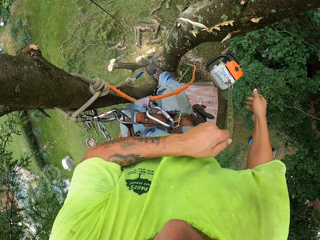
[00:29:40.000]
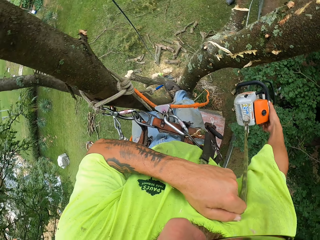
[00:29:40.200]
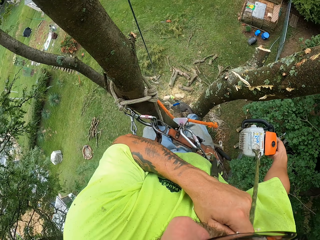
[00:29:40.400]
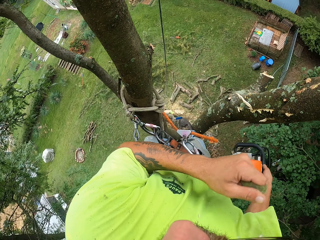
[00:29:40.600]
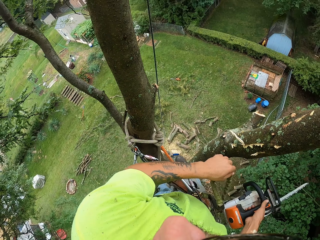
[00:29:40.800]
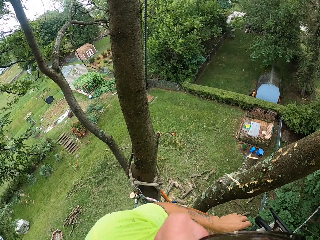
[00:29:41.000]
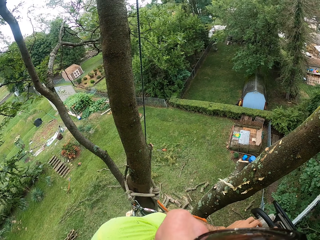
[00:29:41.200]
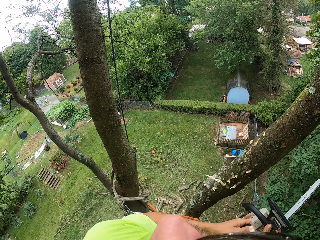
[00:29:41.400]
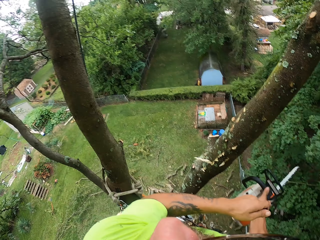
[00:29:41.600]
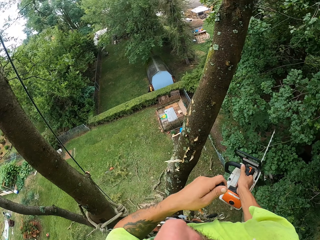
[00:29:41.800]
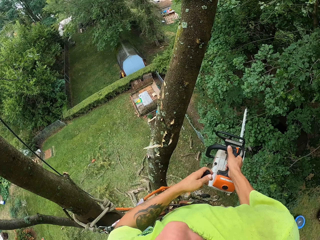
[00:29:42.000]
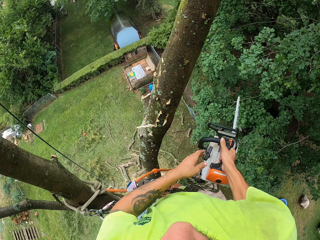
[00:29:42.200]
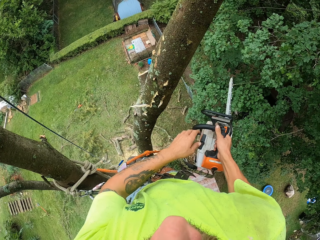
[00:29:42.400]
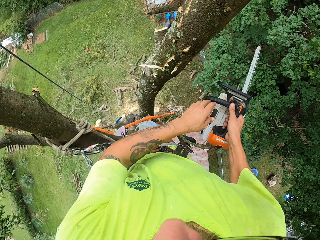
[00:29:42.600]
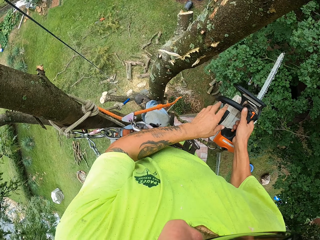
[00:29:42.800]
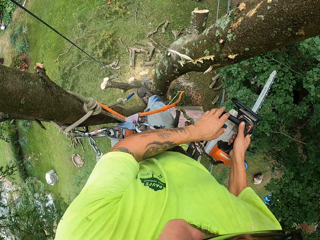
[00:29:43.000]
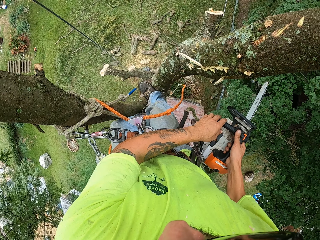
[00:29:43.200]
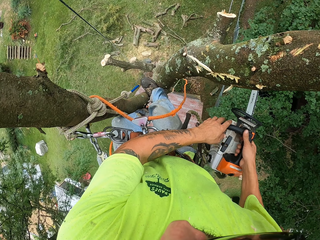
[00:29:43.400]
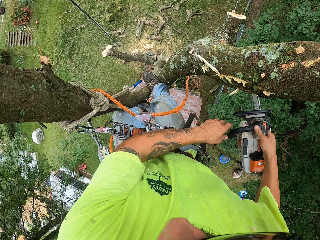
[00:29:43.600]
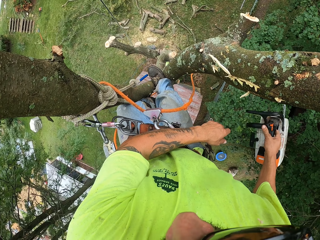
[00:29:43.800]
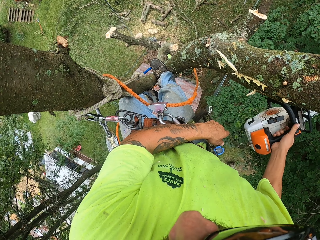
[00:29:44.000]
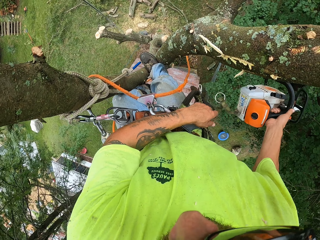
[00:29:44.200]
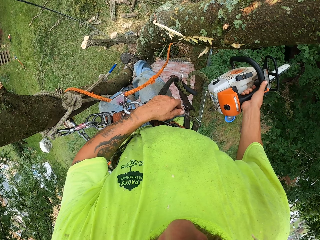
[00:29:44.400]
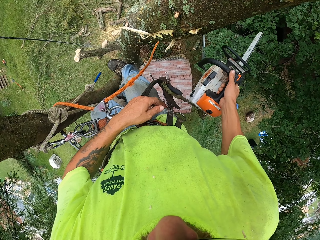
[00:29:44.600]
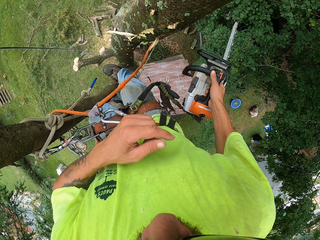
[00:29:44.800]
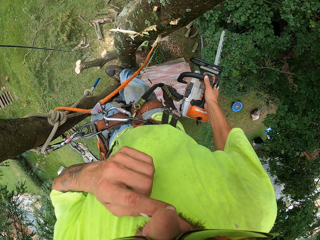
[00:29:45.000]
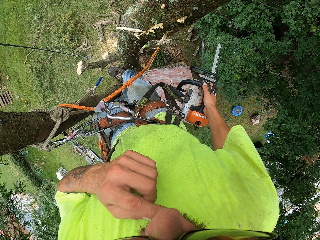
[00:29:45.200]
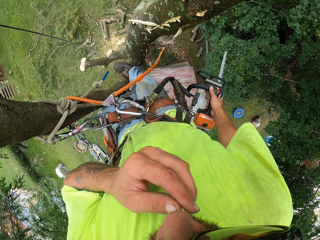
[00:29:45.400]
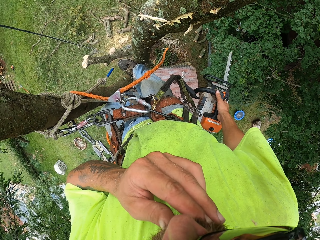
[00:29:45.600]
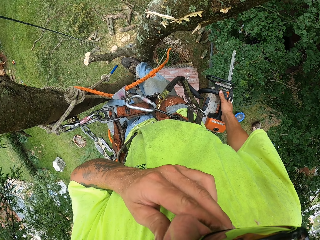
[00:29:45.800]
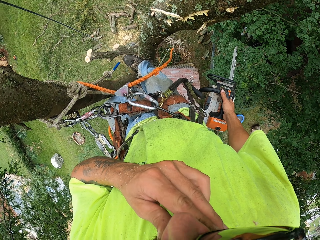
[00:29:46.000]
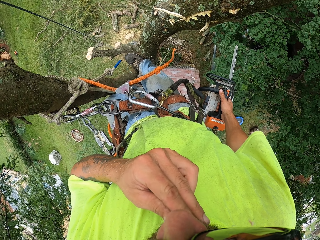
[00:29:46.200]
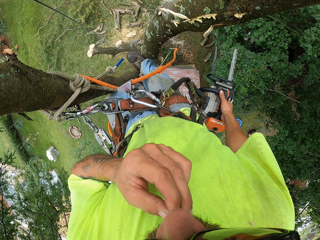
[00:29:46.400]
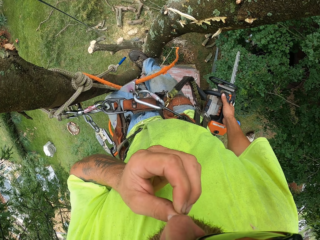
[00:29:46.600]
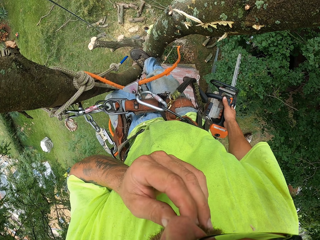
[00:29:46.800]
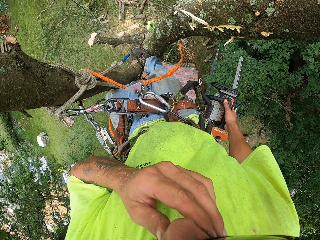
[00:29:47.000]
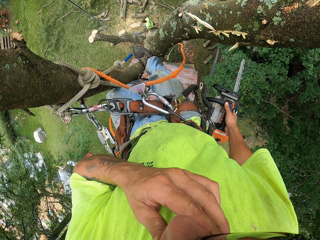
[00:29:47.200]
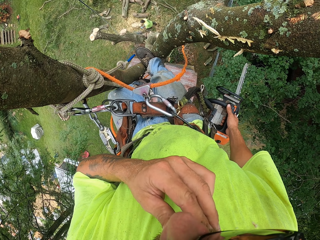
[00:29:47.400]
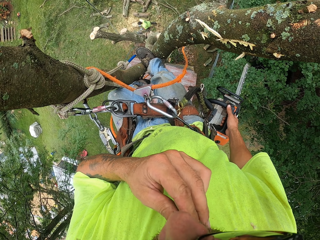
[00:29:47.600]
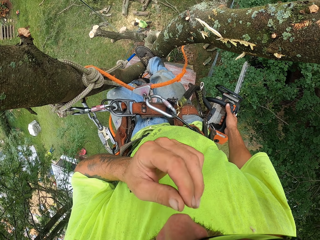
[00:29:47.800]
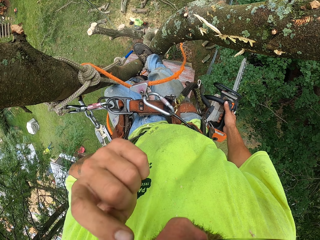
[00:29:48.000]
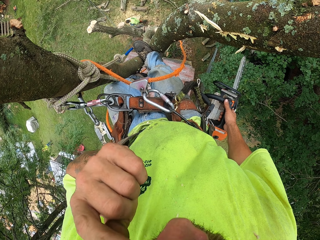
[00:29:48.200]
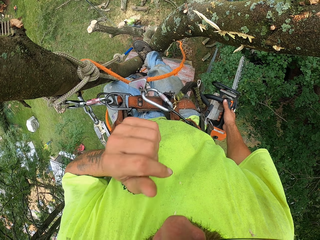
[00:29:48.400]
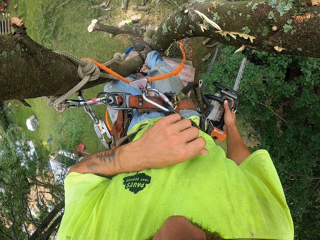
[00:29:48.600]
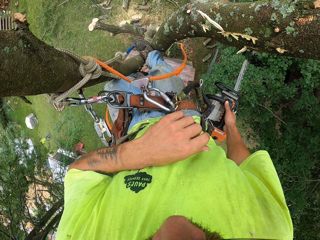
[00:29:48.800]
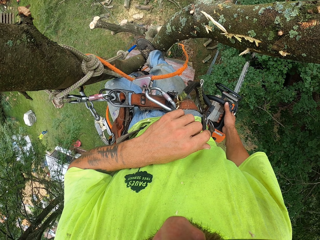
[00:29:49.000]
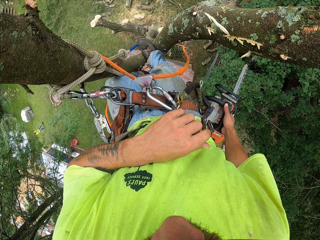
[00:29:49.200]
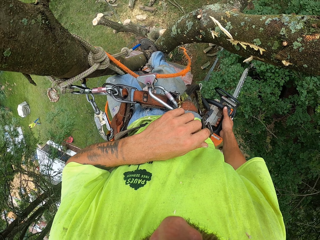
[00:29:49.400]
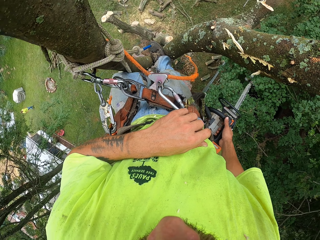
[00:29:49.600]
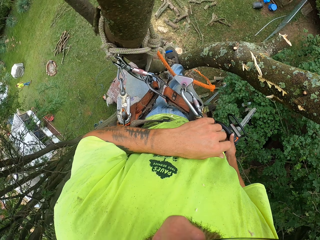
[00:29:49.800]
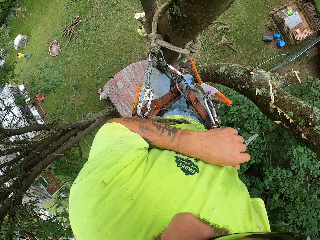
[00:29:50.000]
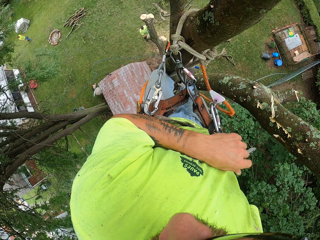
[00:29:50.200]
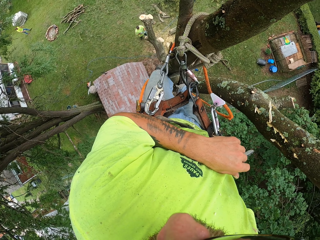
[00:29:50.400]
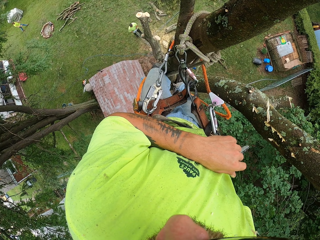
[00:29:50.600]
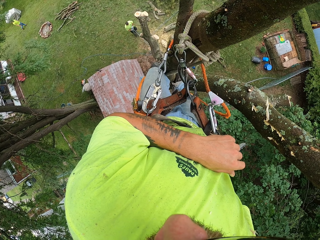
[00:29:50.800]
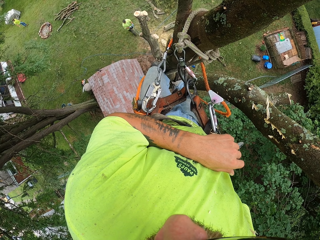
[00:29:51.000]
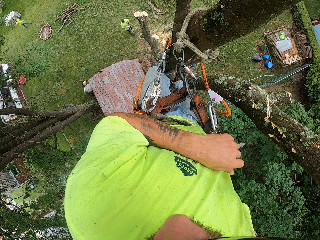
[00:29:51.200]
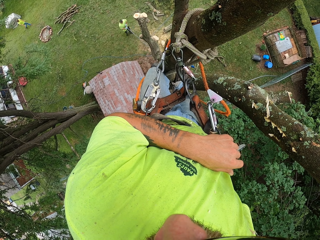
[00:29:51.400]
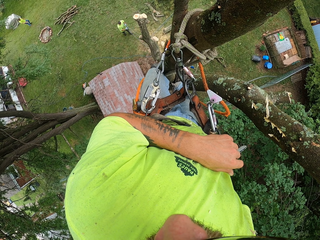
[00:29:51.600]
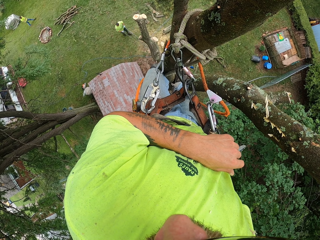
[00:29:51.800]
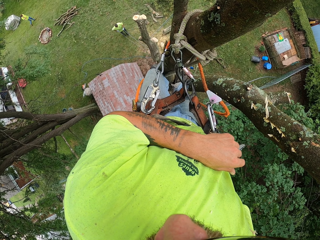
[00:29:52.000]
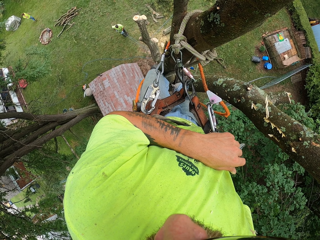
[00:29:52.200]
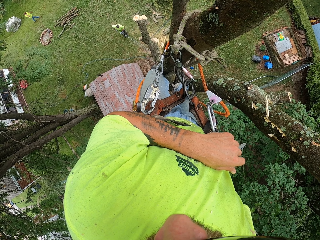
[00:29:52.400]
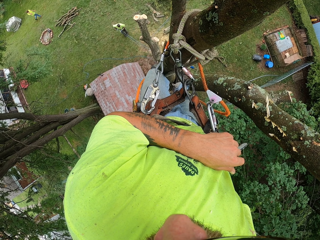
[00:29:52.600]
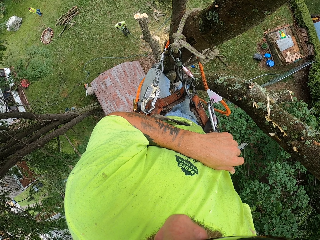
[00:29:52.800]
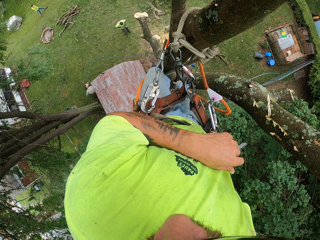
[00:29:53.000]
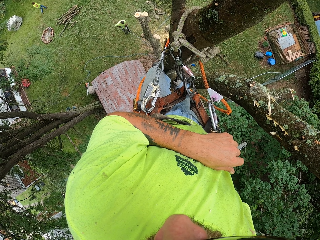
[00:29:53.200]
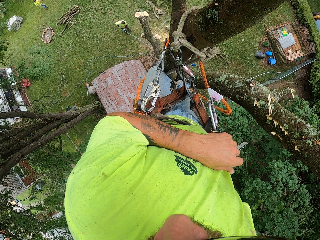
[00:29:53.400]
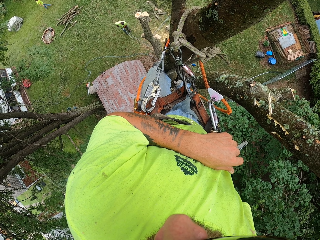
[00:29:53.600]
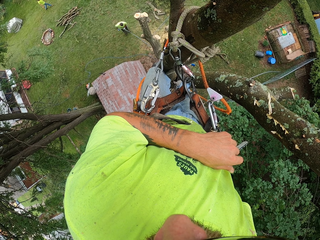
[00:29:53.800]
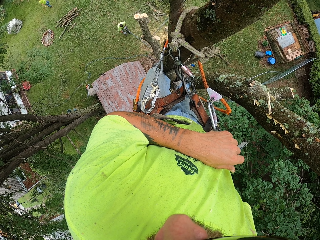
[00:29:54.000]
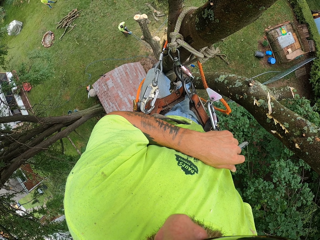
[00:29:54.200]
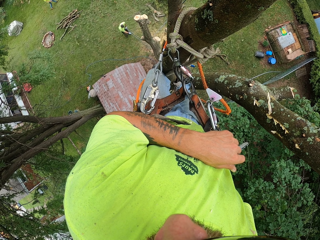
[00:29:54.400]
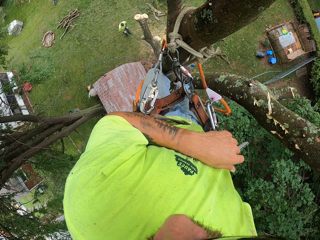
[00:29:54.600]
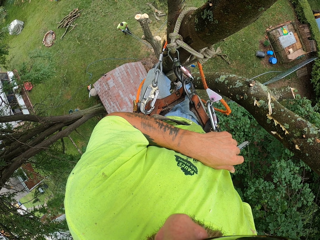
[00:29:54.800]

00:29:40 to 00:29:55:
The camera wearer pulls a belt with a chain saw attached to it with both hands. He holds the chain saw with his right hand. He pulls the starting pull handle with his left hand. He operates the chain saw. He holds the chain saw with his right hand. He touches his chin with his left hand. He stops doing anything.

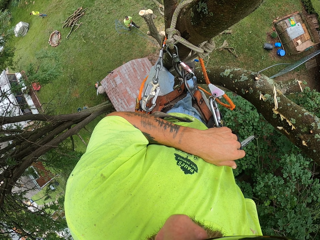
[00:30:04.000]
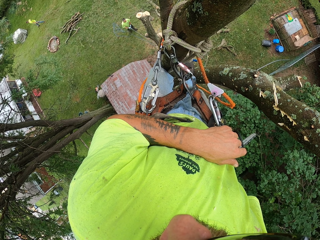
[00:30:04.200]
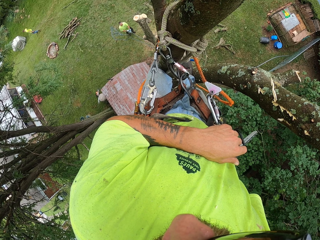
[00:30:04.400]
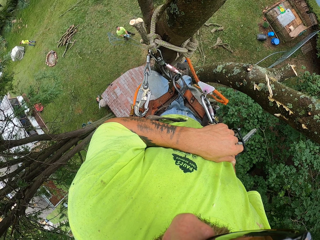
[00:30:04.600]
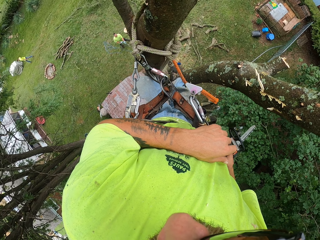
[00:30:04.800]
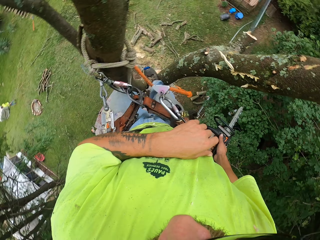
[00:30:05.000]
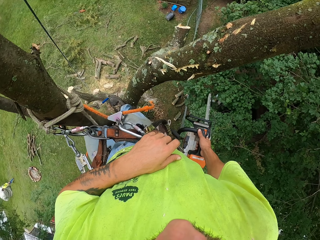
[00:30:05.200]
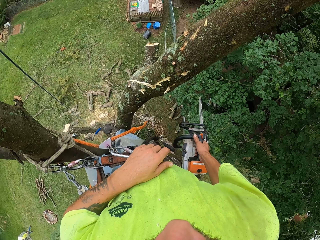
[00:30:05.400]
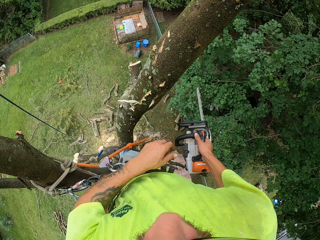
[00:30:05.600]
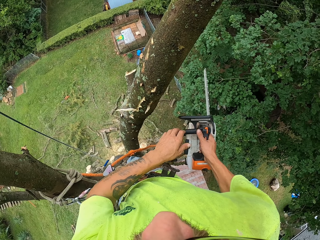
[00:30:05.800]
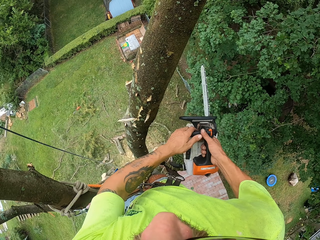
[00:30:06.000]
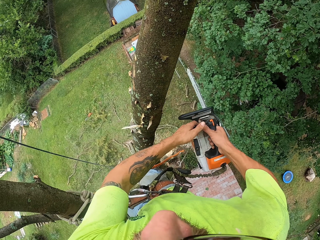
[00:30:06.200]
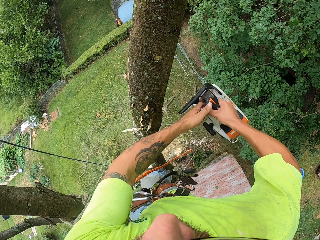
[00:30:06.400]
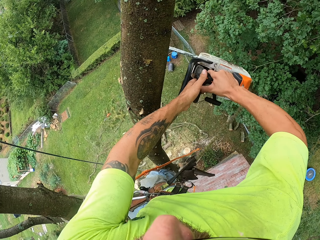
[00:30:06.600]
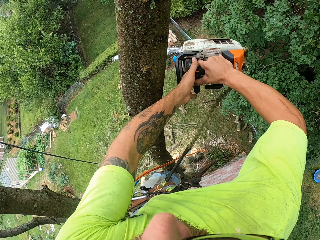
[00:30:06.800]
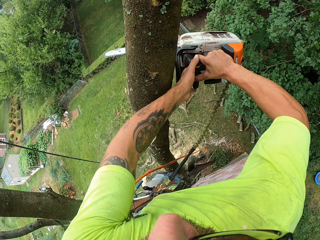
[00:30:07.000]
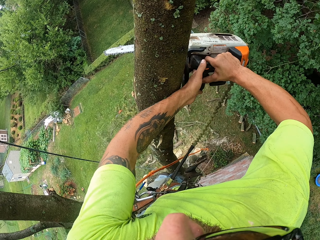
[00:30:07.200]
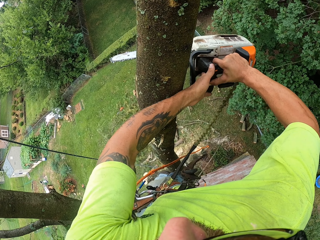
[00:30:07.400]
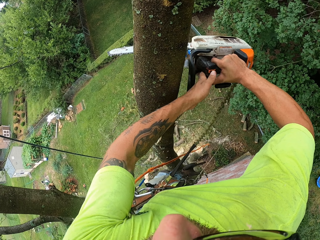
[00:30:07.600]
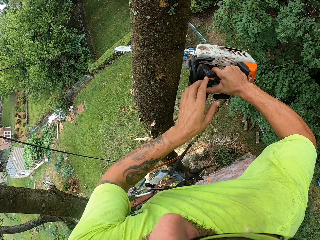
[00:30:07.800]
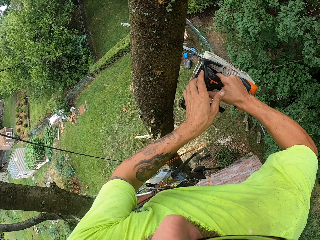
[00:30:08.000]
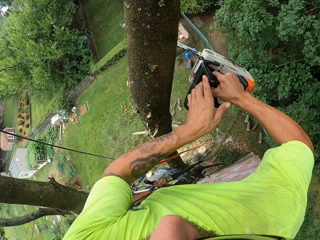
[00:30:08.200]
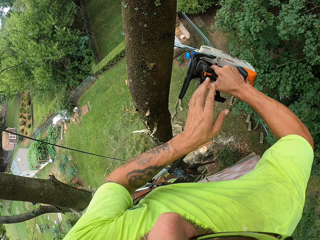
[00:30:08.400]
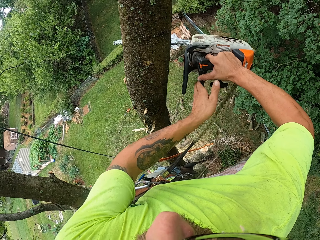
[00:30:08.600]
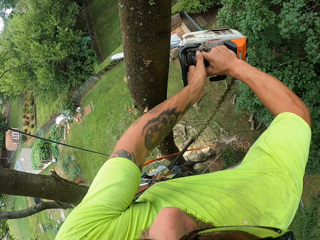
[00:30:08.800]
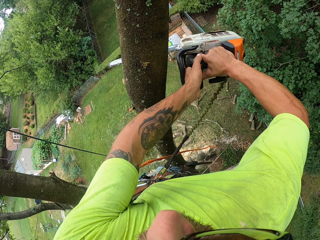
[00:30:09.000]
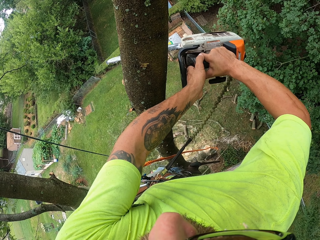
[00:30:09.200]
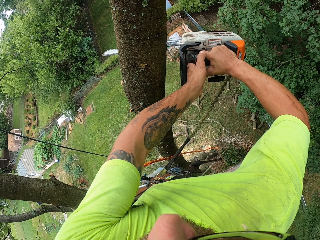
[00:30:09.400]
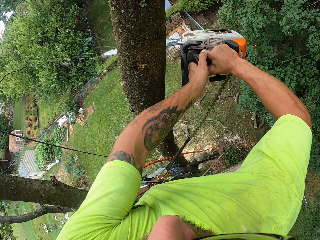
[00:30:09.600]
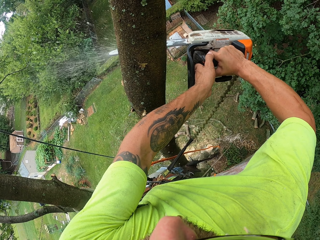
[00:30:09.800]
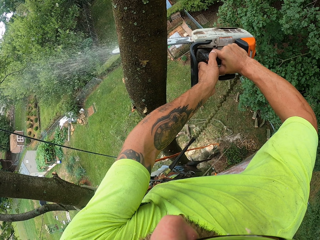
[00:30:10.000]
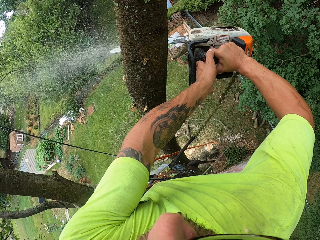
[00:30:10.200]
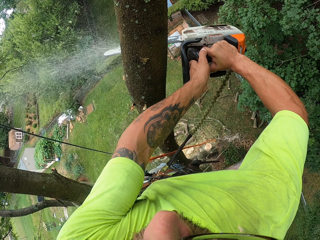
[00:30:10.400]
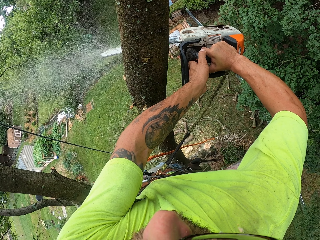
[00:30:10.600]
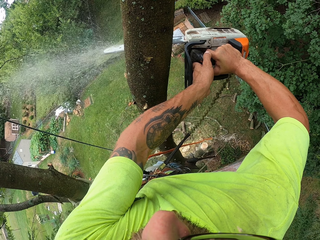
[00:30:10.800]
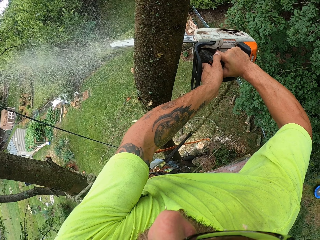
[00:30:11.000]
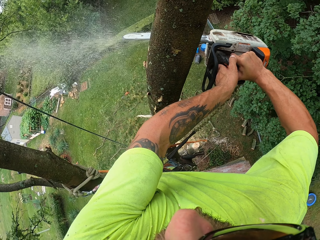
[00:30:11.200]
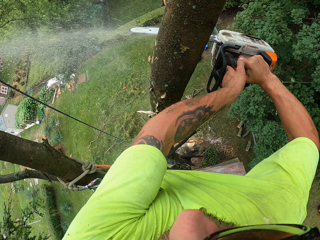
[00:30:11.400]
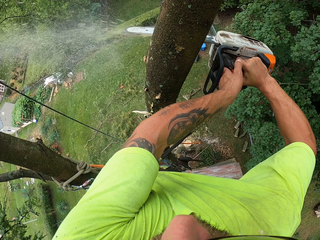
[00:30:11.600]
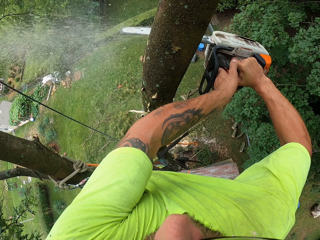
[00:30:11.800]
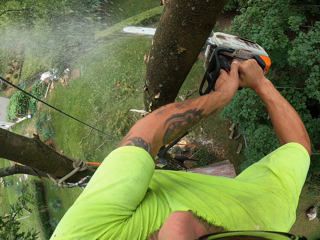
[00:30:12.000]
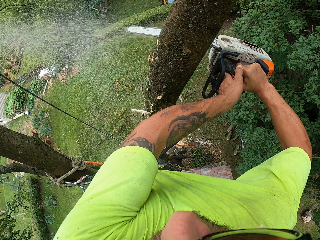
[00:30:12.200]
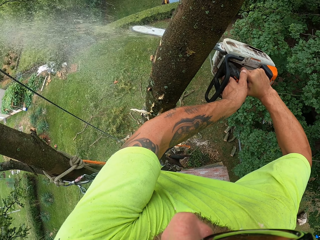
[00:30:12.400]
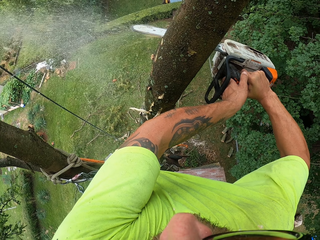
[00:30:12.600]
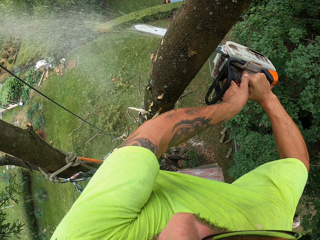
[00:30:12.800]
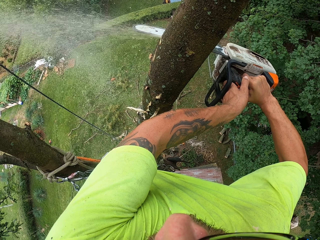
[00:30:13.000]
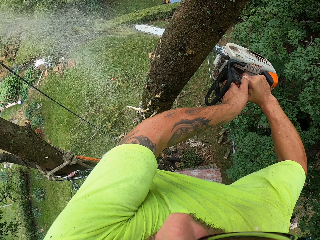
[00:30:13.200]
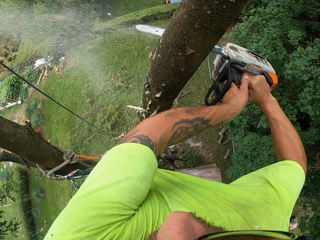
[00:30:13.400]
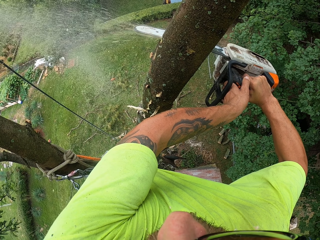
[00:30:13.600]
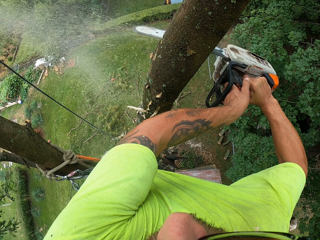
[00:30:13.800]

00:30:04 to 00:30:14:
The camera wearer holds the chain saw with both hands. He starts operating the chain saw. He cuts the tree with the chain saw in both hands.
